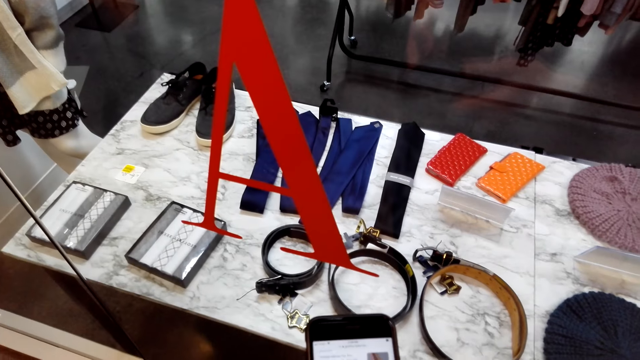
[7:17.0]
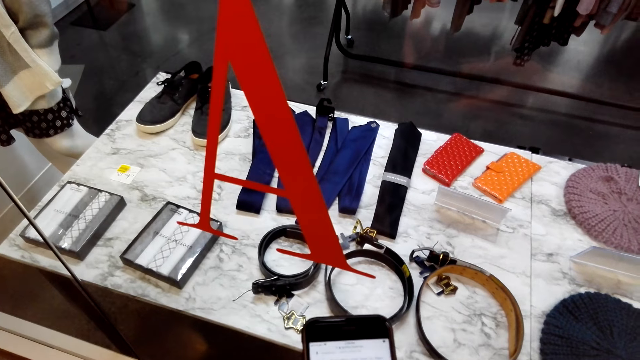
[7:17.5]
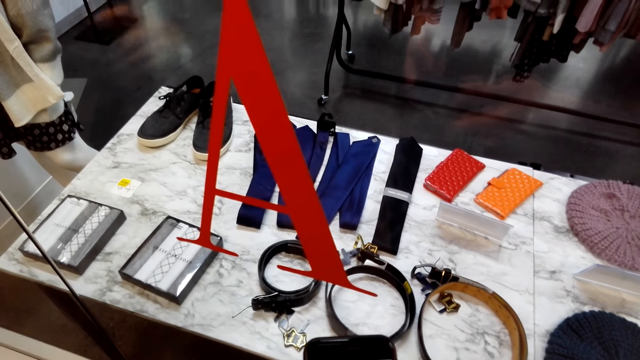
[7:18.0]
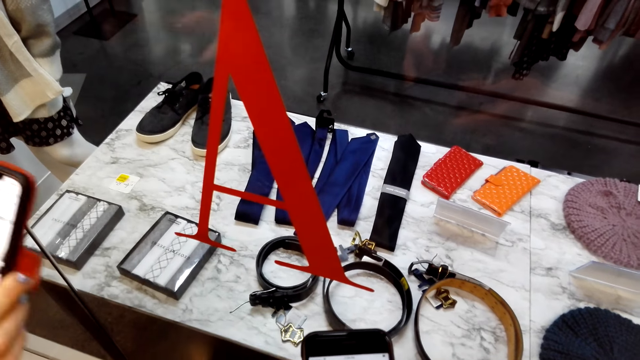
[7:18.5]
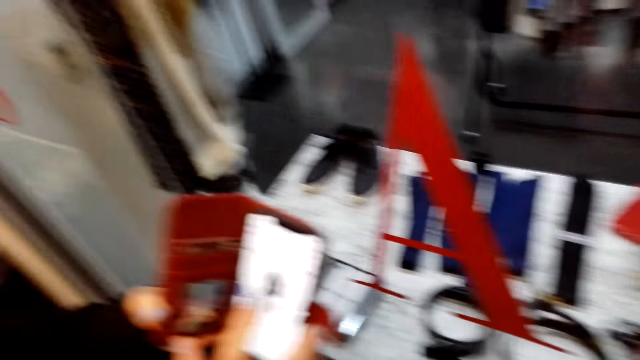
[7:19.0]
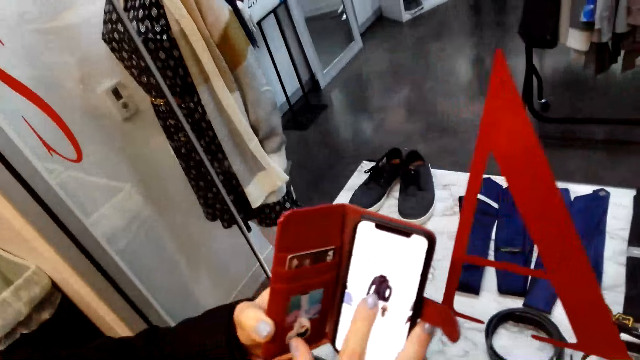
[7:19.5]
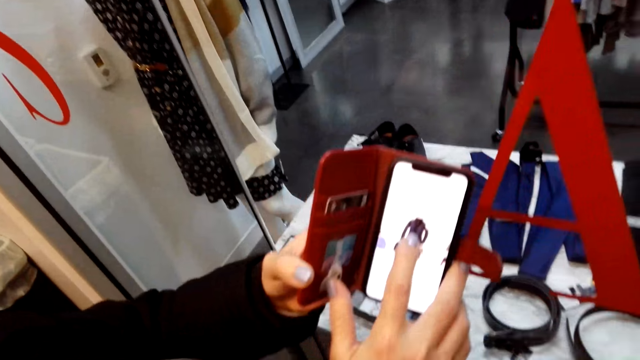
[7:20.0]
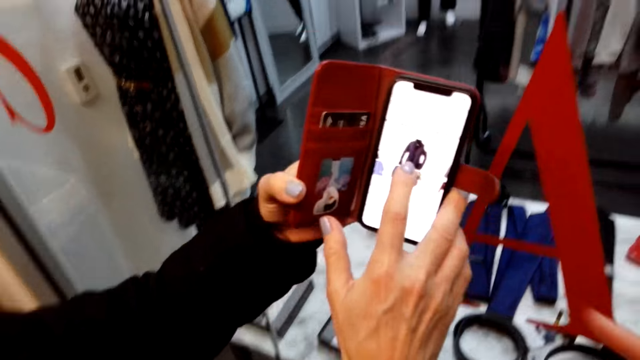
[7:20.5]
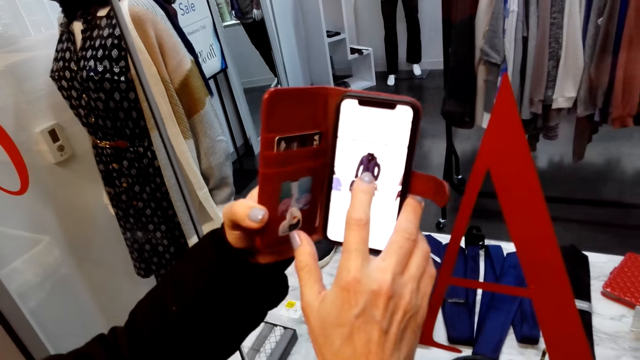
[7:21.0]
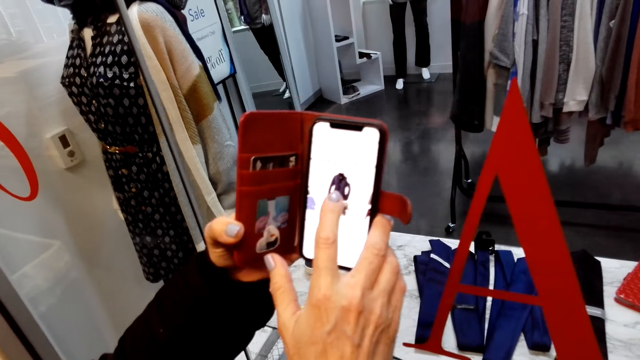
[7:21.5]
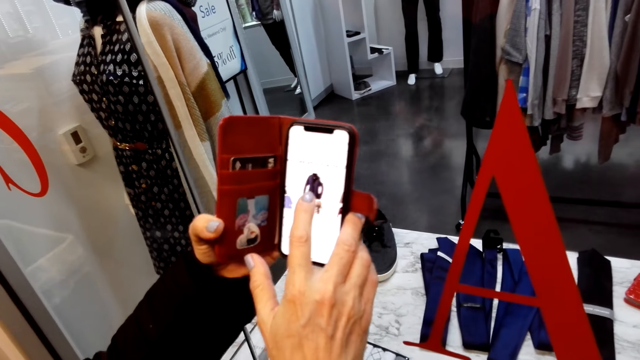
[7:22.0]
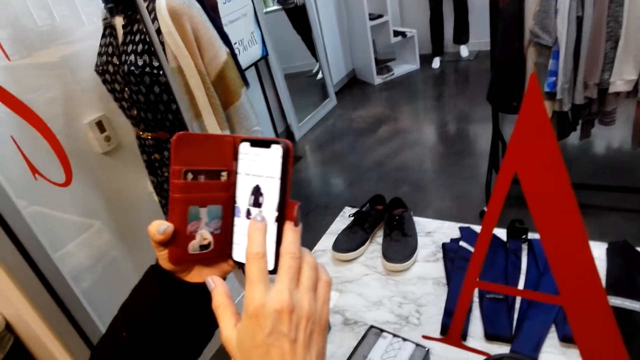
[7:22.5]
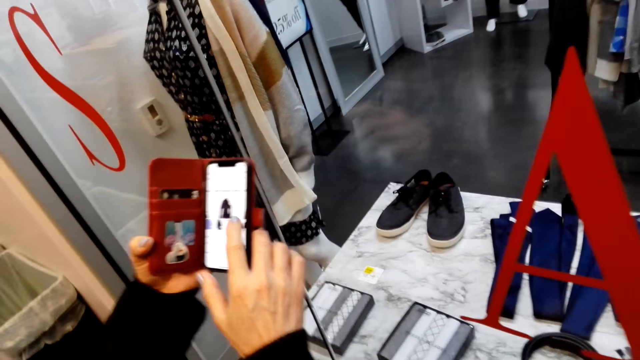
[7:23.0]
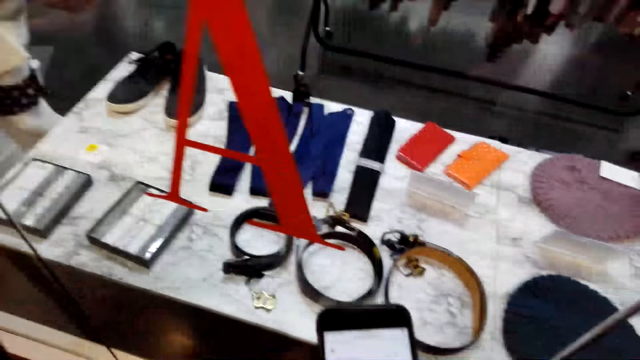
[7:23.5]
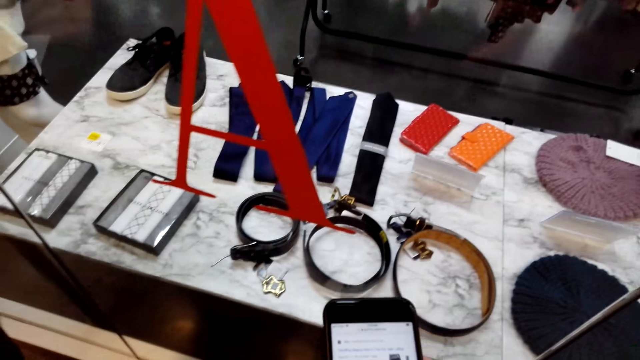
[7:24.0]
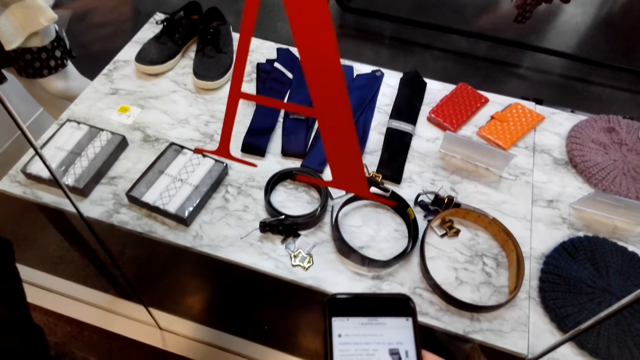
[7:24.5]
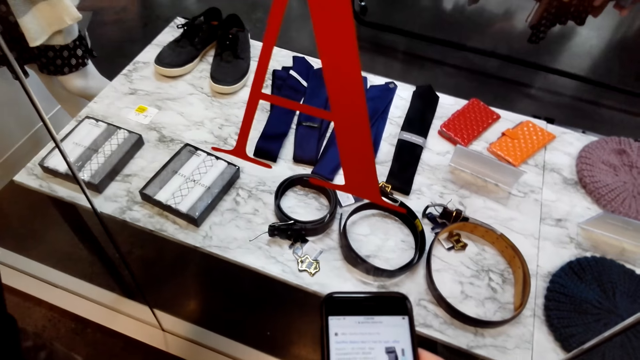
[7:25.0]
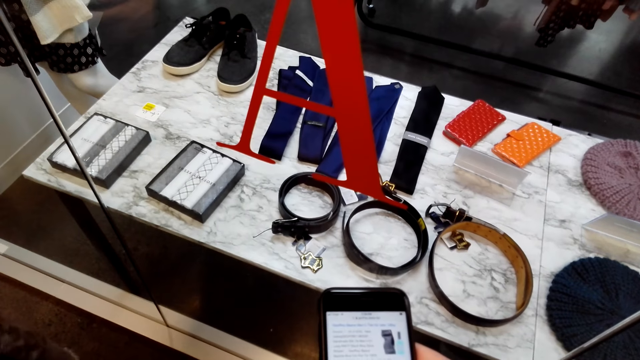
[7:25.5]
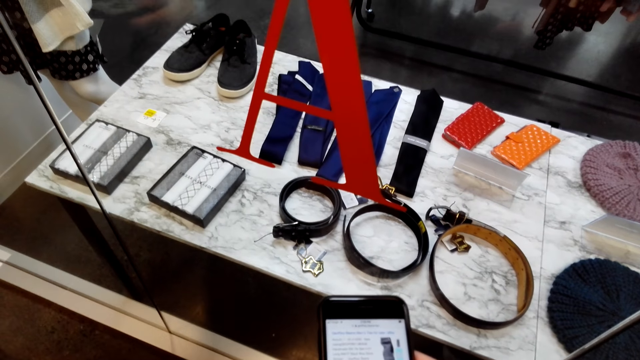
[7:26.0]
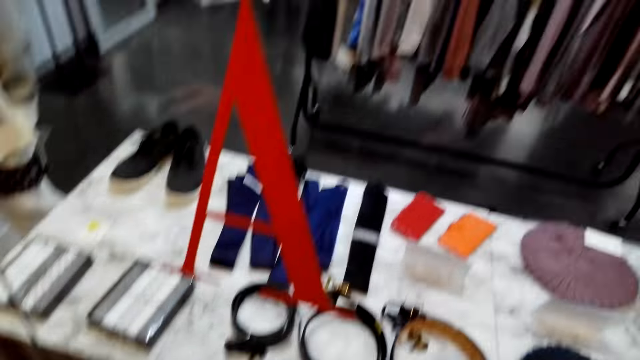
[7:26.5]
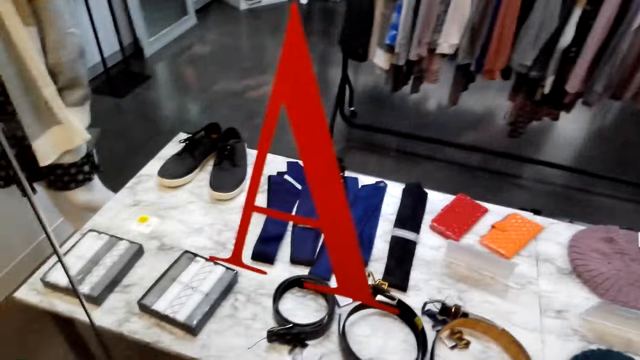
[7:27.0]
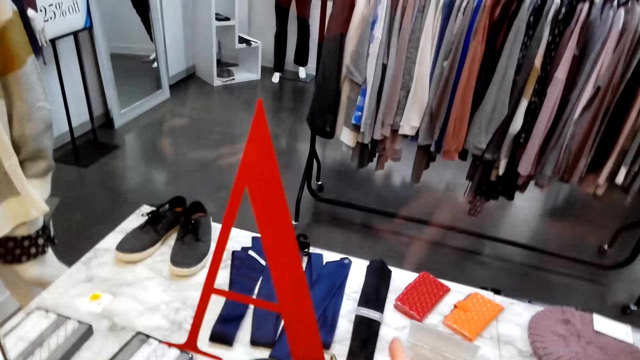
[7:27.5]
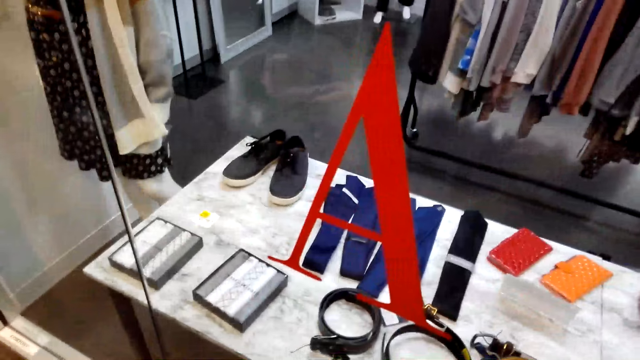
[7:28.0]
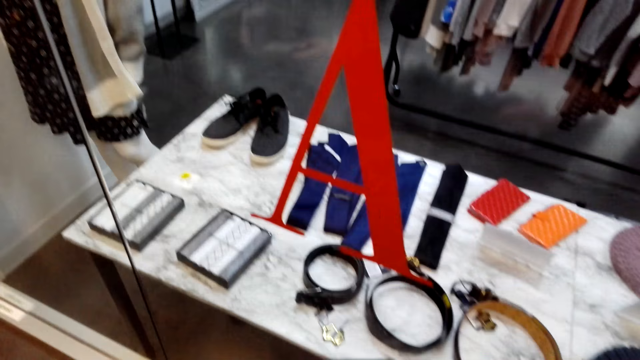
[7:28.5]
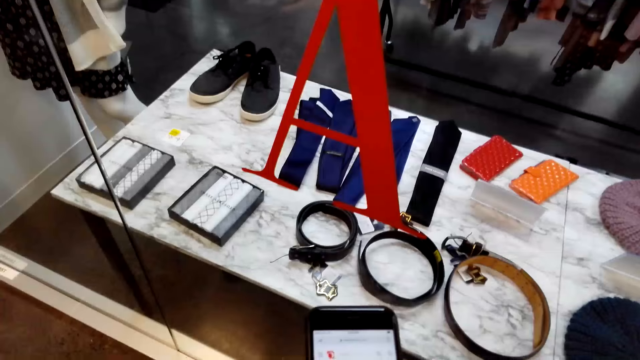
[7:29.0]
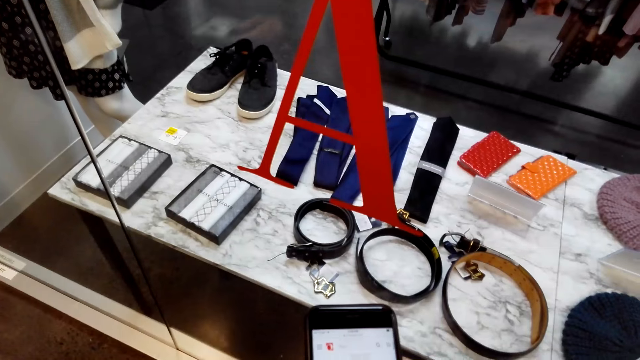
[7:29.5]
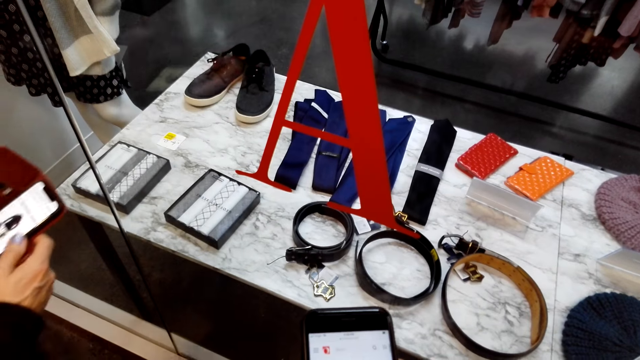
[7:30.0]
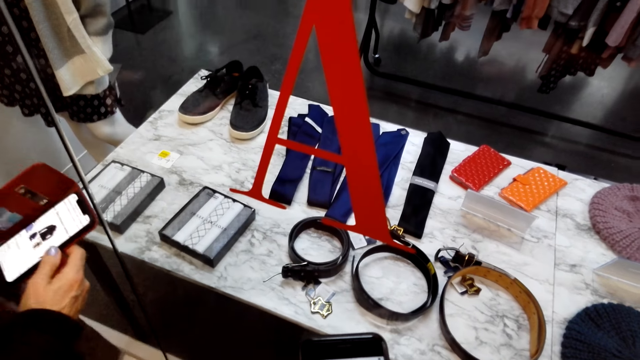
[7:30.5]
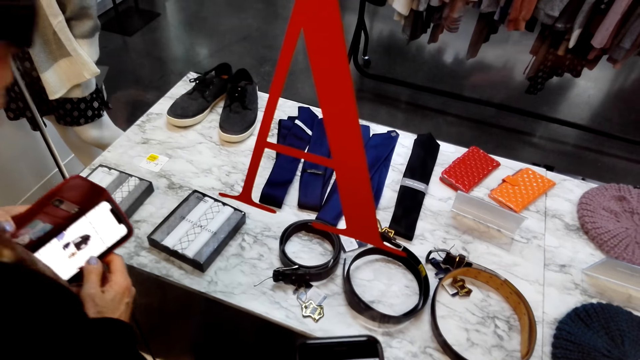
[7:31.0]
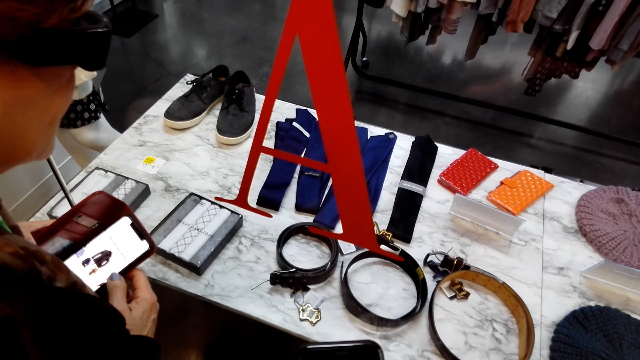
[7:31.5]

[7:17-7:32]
A woman converses with the camera wearer and shows off her phone screen. The camera wearer looks at the woman's phone. They converse with the woman. They operate the phone. They converse with the woman.

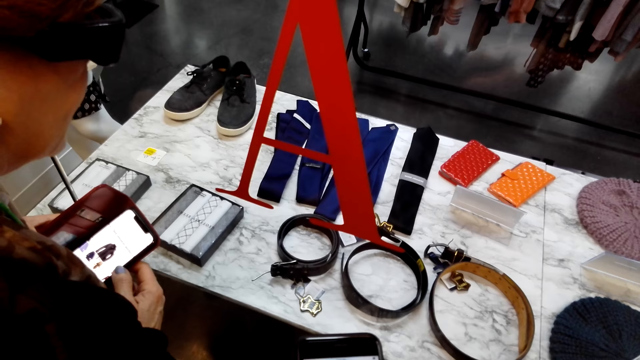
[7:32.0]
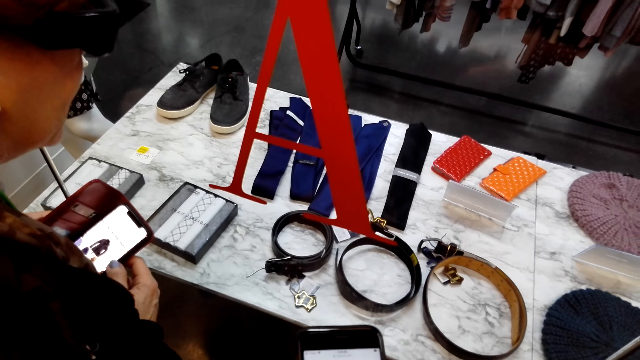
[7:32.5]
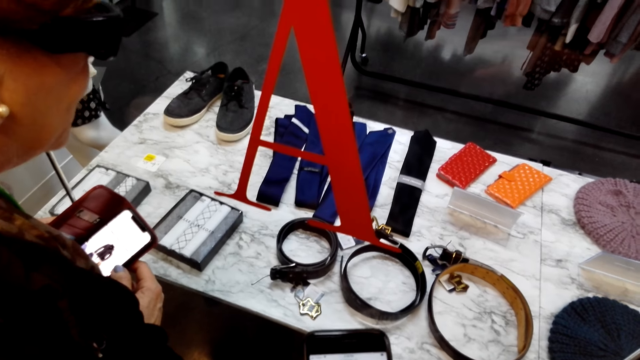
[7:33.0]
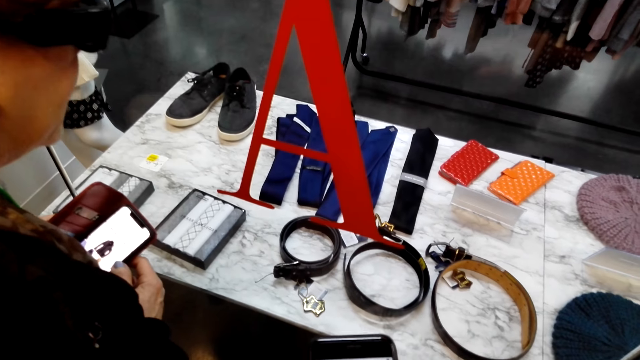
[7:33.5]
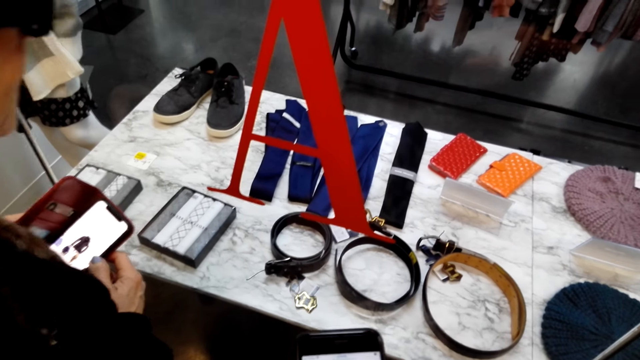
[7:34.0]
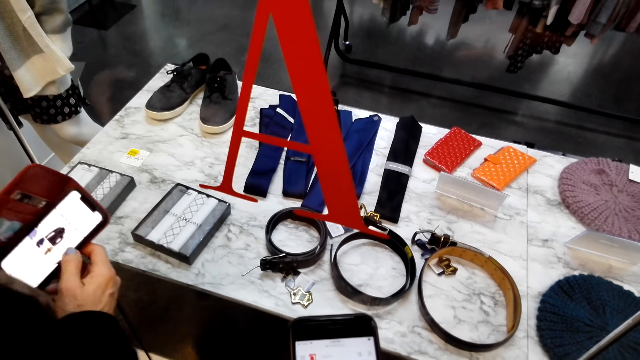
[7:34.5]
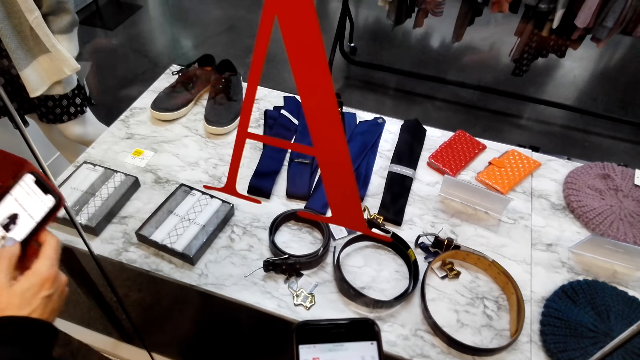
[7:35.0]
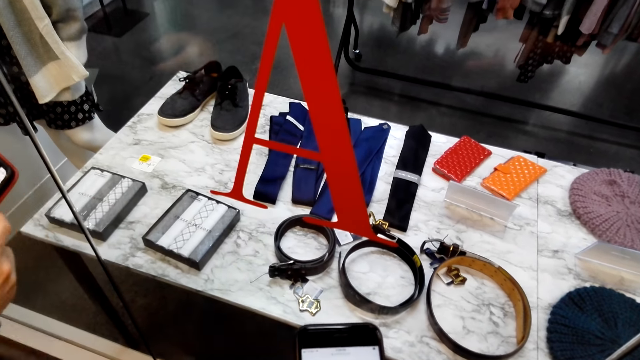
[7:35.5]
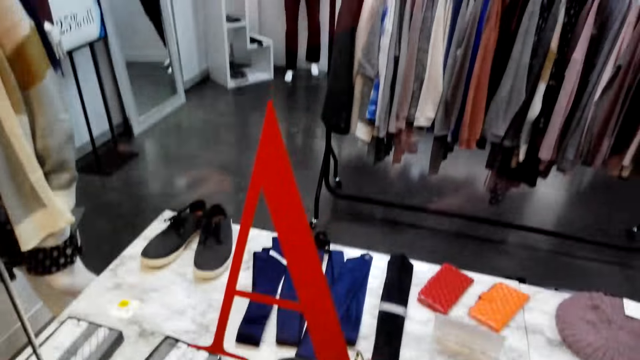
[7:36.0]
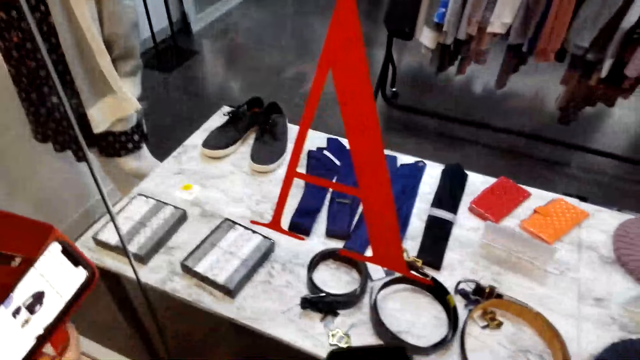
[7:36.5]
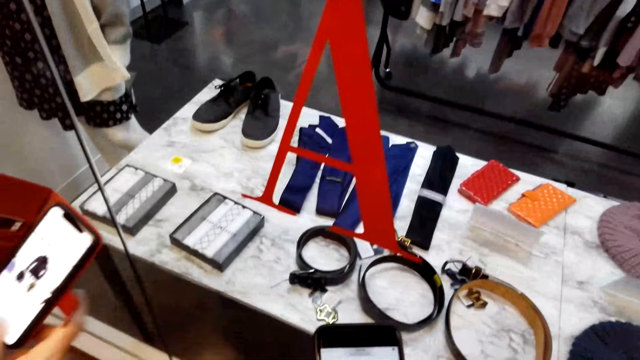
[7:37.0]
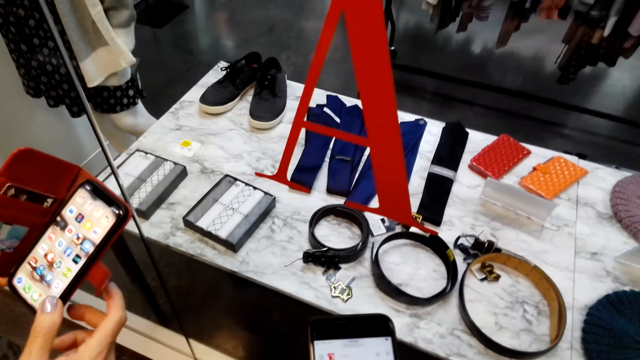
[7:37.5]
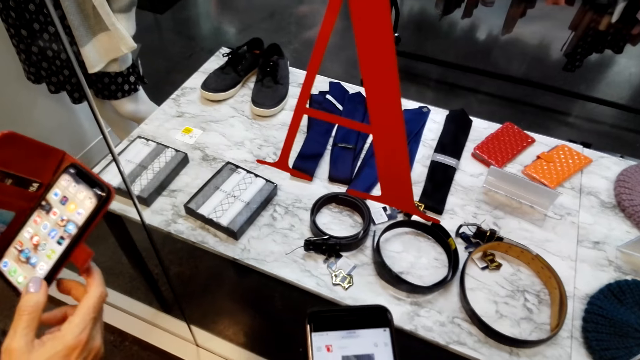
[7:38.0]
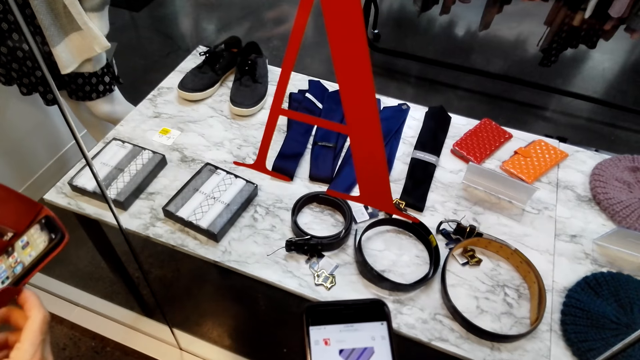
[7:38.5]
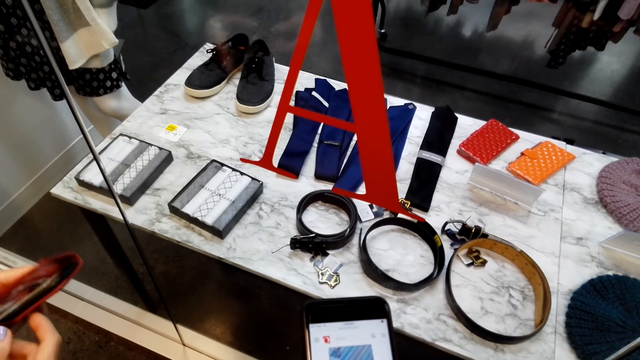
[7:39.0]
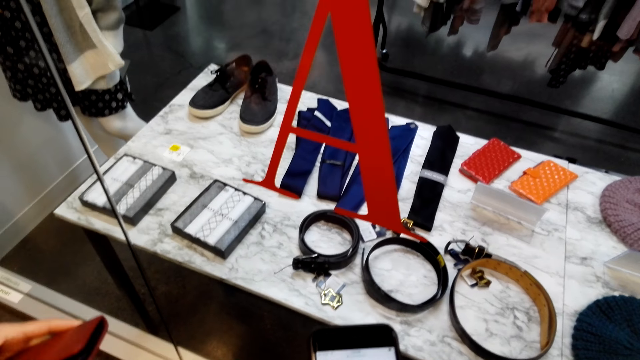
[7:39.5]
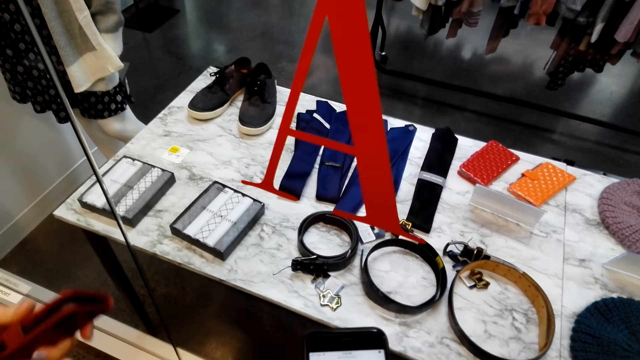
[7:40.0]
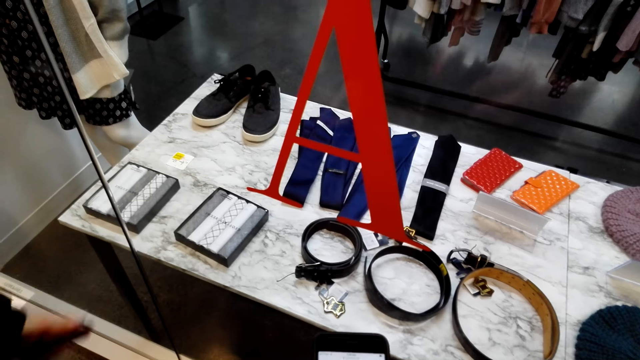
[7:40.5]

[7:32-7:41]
A woman converses with the camera wearer. The camera wearer converses with the woman. The woman converses with the camera wearer.
